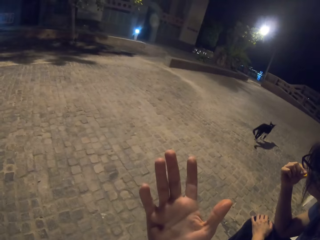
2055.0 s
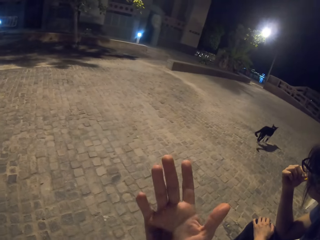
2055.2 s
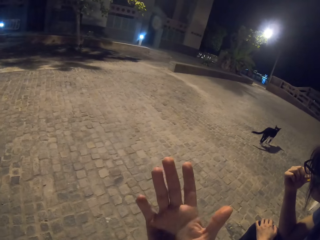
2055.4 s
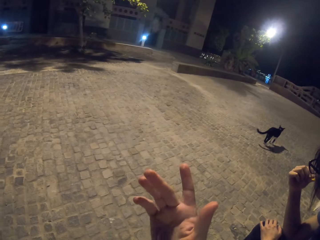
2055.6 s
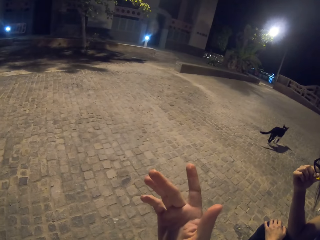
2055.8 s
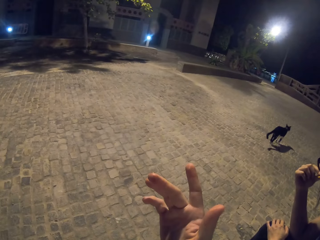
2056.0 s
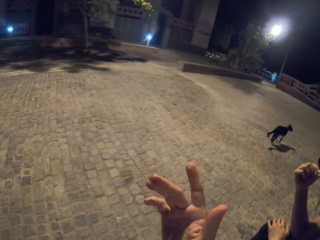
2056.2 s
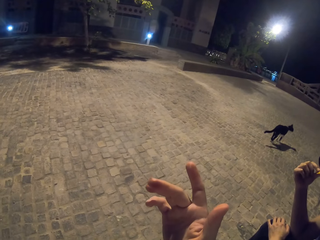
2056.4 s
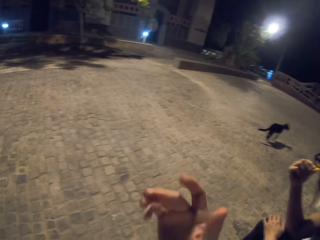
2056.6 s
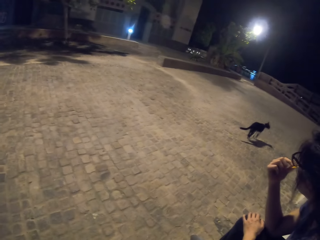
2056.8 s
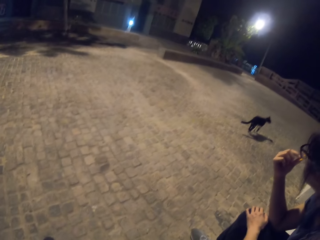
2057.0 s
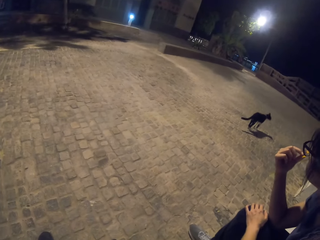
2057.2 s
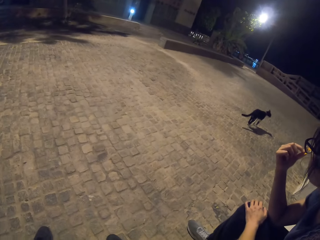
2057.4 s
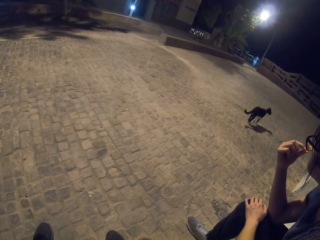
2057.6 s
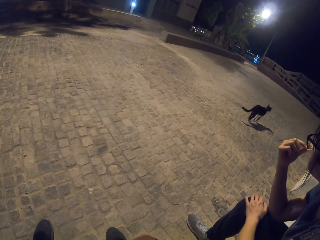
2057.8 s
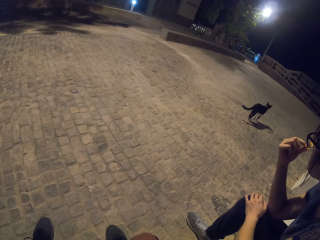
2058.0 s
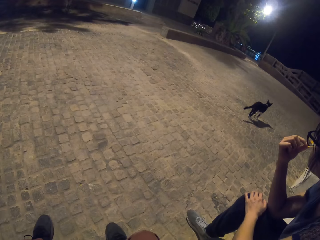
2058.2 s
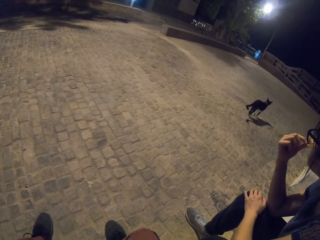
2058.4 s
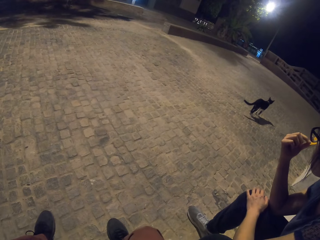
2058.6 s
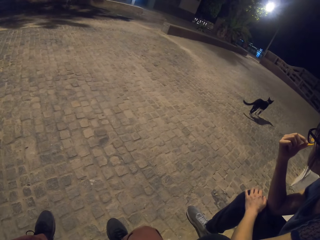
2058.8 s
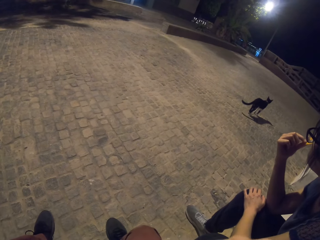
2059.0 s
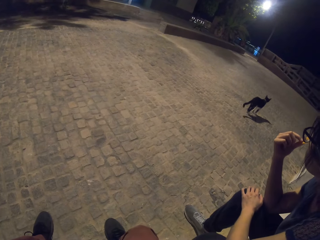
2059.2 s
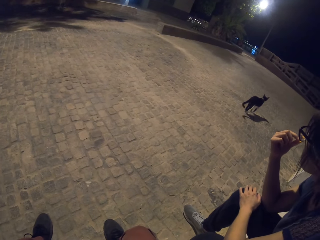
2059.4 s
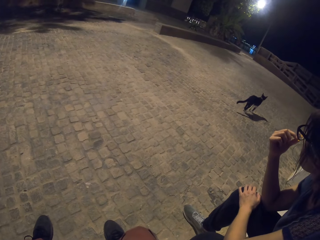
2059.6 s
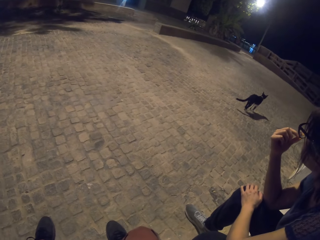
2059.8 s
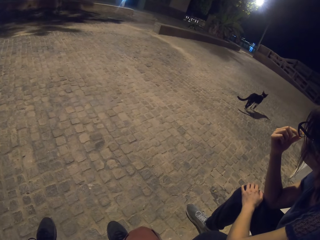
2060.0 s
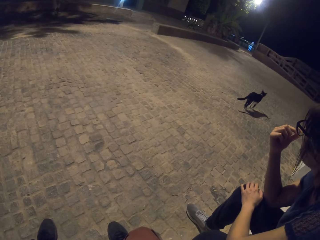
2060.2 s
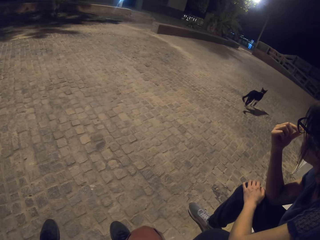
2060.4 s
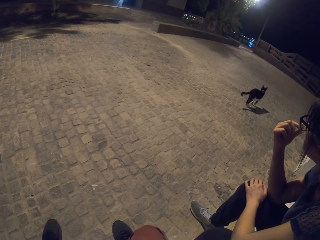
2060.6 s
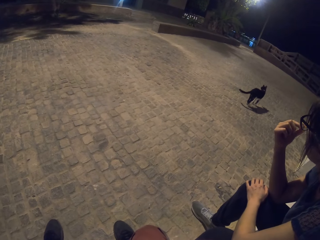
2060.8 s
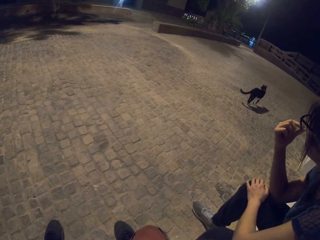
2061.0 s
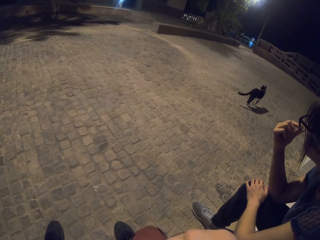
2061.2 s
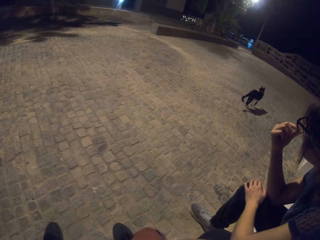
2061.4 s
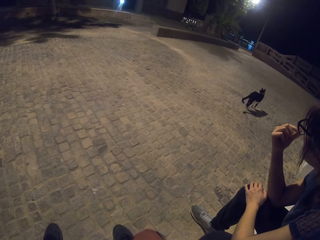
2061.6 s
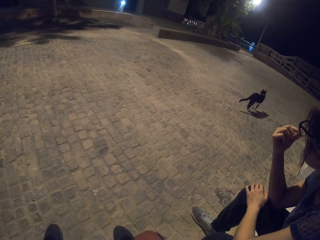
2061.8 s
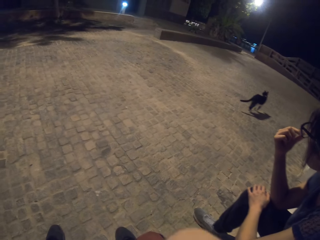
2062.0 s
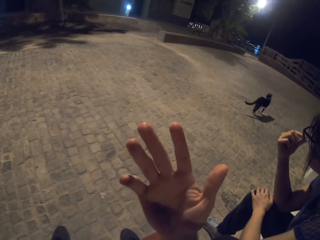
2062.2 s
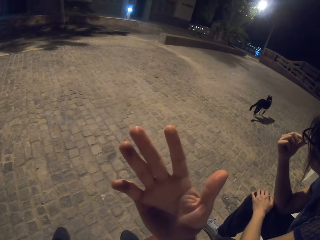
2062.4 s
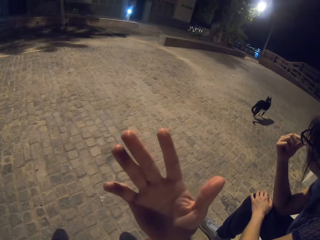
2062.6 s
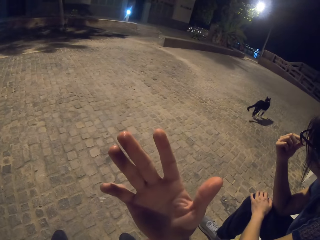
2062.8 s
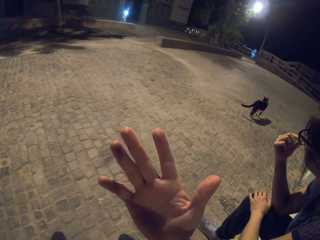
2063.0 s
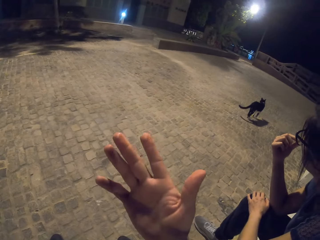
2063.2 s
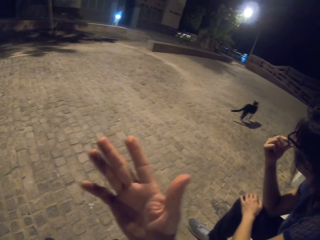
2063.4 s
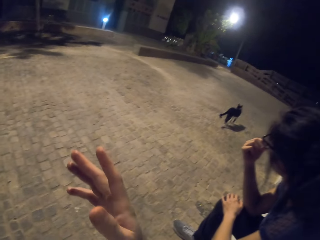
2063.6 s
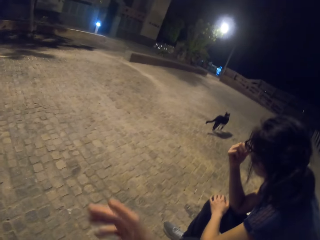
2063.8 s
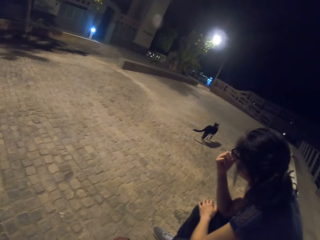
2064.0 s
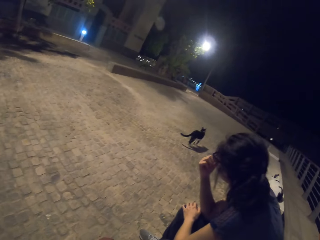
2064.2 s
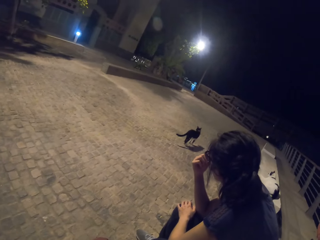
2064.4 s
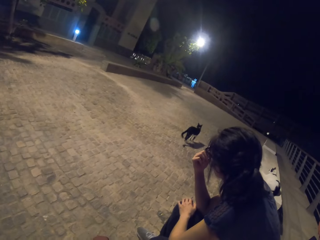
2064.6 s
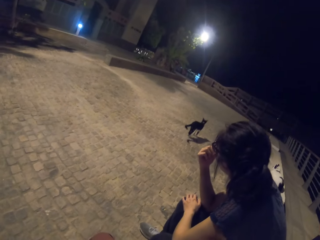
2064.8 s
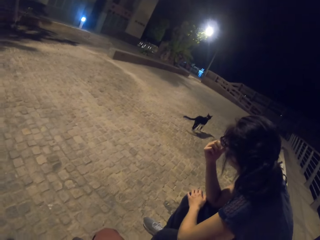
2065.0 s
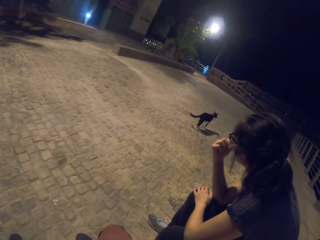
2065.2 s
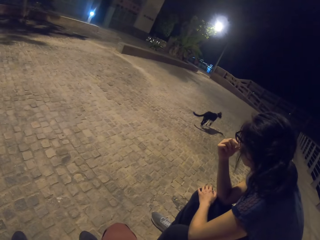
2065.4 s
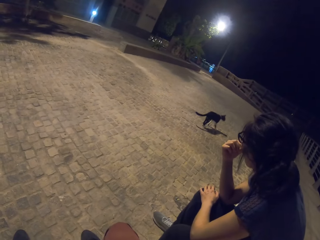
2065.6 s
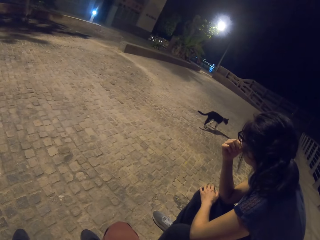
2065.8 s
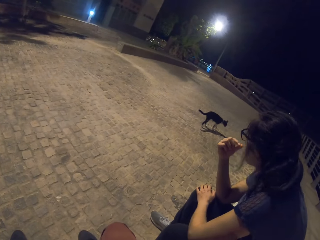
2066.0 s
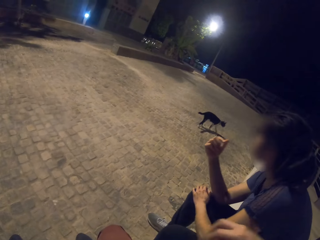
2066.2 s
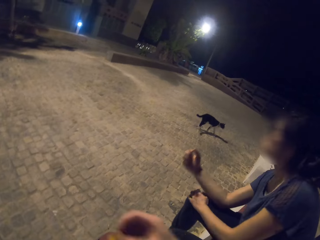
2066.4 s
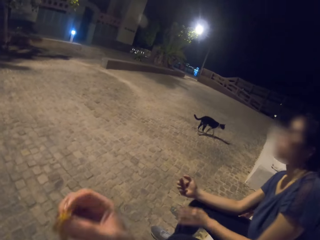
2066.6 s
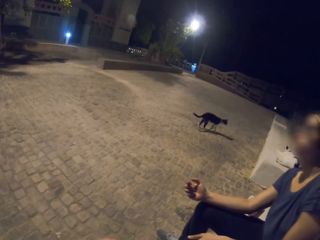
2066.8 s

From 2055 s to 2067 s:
A lady gestures out. The camera wearer shows his hand. He shows his hand again.

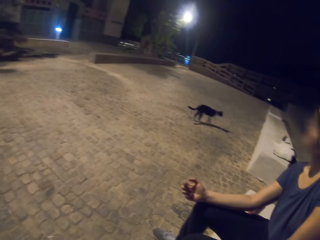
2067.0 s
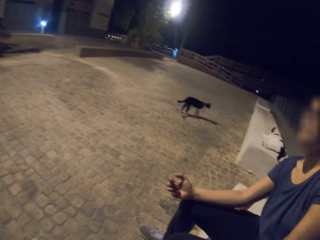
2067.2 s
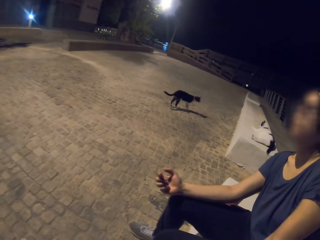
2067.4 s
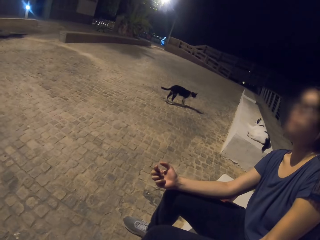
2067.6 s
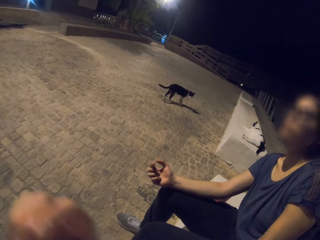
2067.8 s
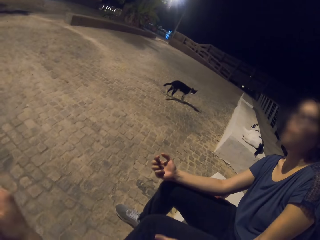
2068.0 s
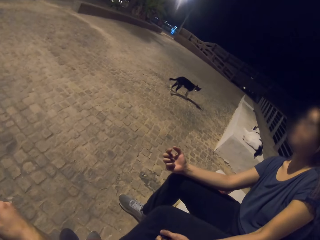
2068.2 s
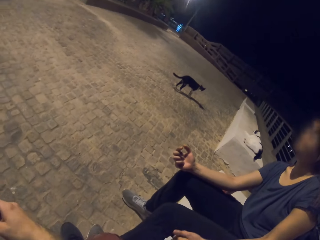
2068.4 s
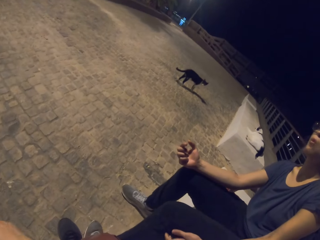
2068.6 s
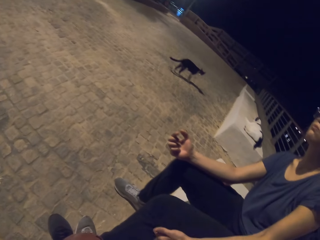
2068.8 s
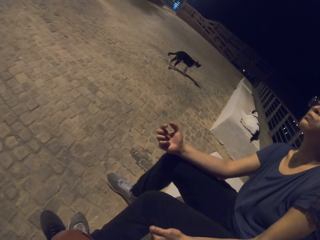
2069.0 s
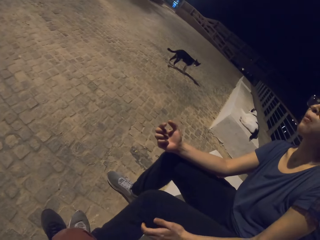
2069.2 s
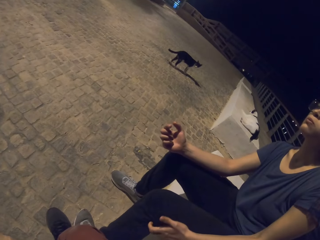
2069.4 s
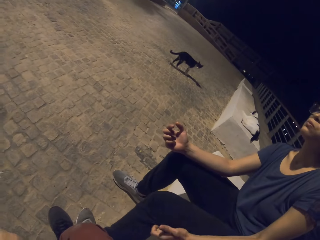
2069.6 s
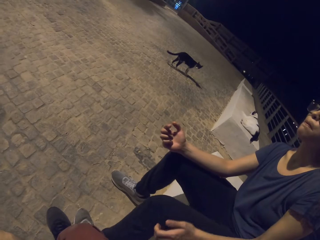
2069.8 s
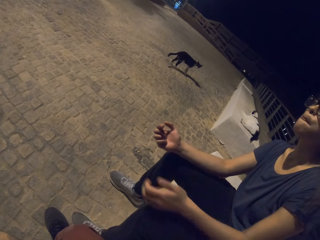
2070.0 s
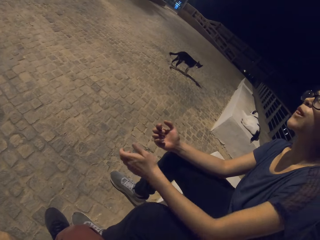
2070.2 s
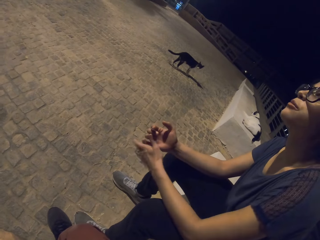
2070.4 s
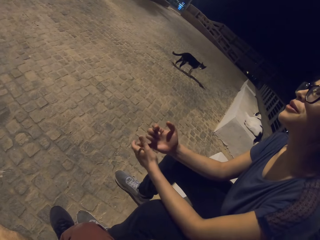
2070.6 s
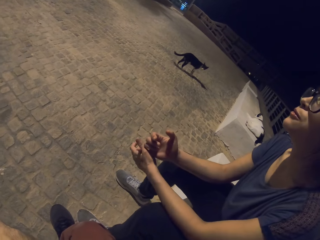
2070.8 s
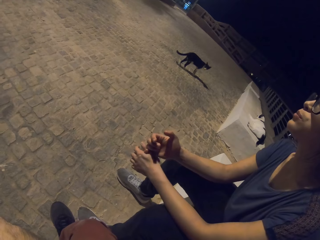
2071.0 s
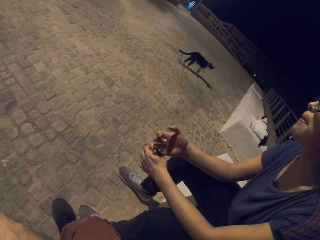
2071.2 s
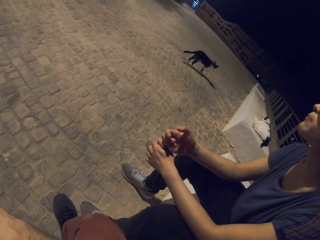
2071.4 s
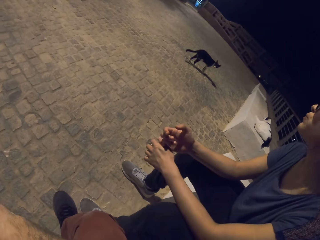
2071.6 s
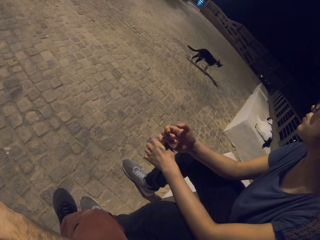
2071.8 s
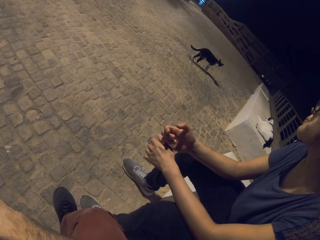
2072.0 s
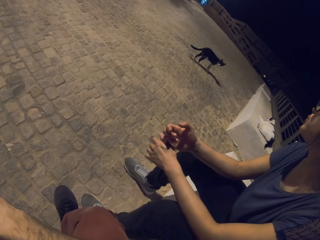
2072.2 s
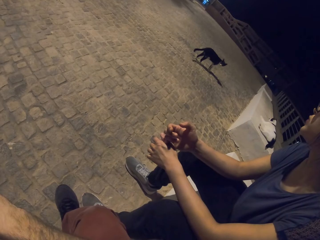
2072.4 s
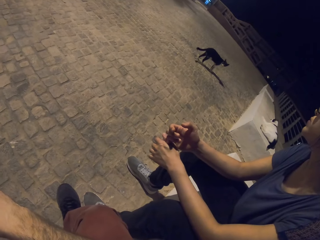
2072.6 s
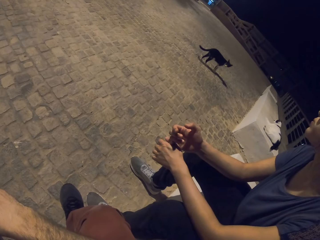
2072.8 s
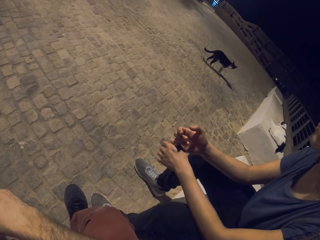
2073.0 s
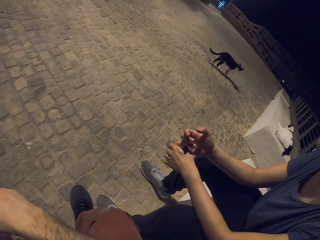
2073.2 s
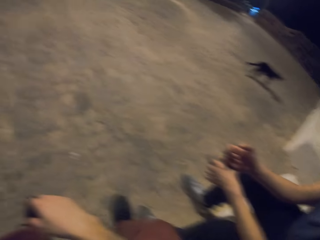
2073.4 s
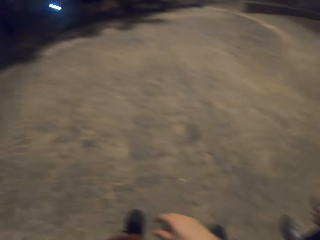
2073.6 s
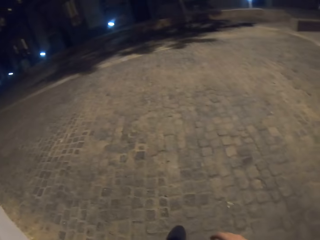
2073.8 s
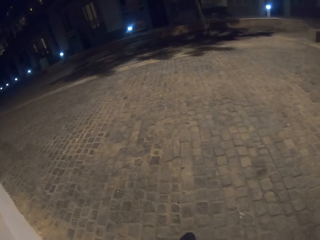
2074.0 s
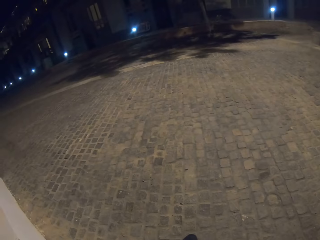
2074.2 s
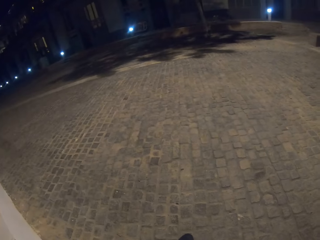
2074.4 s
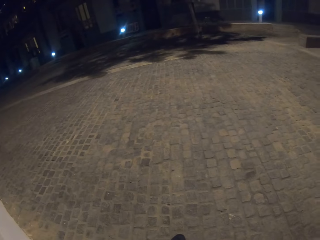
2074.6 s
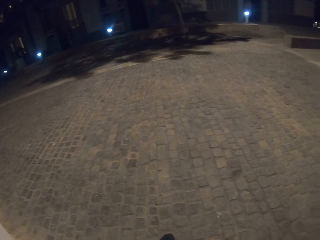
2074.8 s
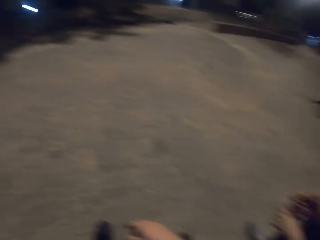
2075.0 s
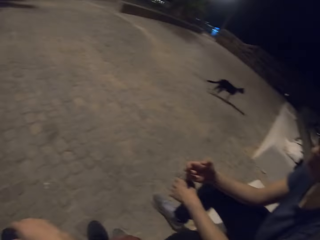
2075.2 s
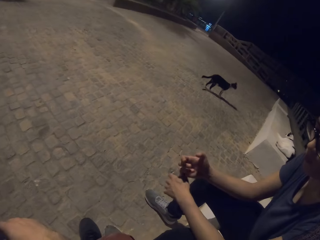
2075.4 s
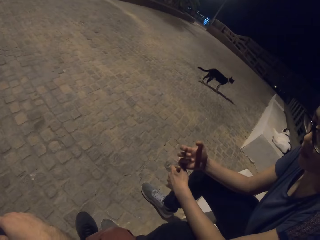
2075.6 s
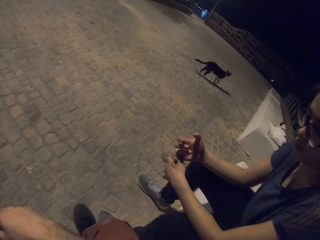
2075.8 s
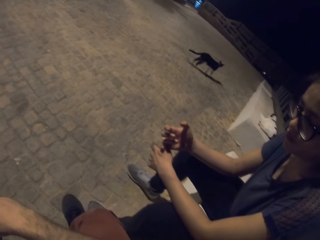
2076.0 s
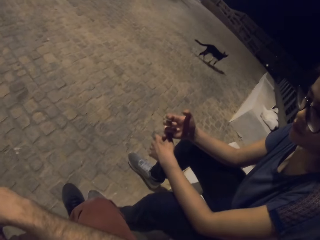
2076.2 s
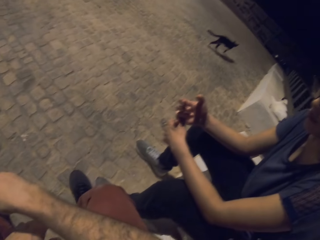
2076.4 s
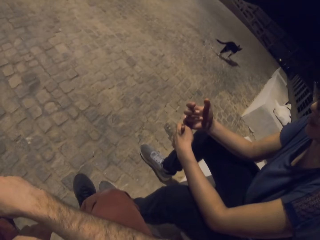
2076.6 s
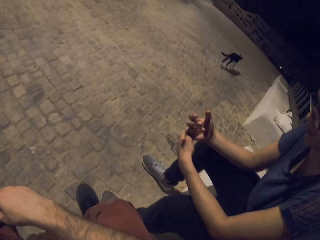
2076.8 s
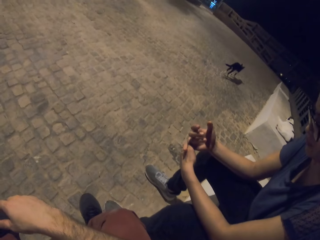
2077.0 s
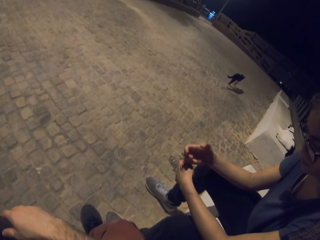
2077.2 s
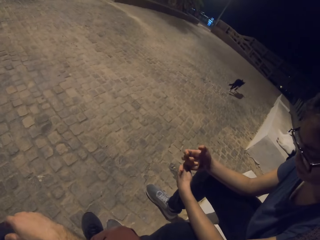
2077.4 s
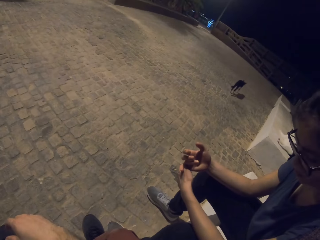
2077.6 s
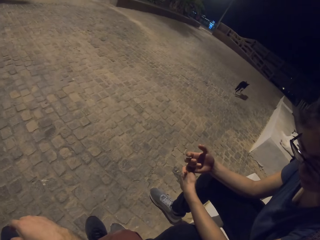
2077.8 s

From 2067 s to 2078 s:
A person attaches fingers together.
